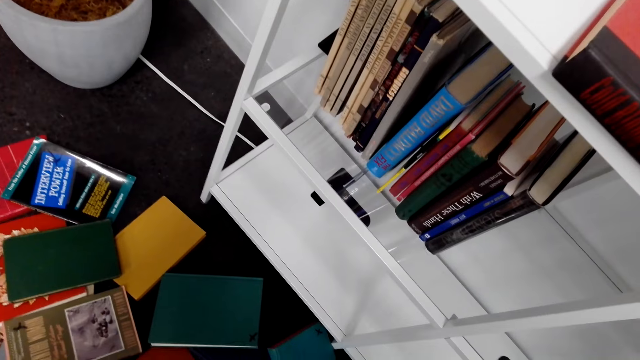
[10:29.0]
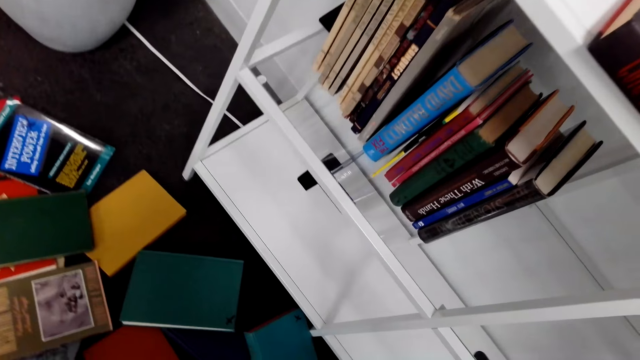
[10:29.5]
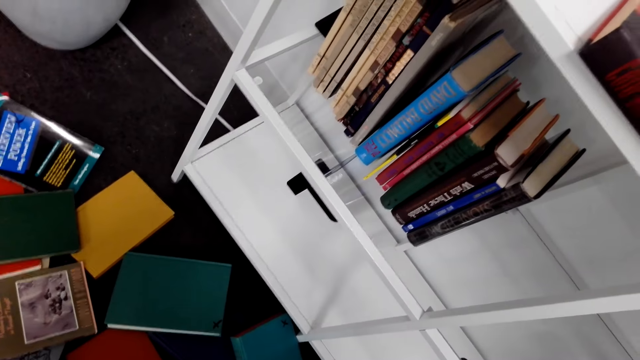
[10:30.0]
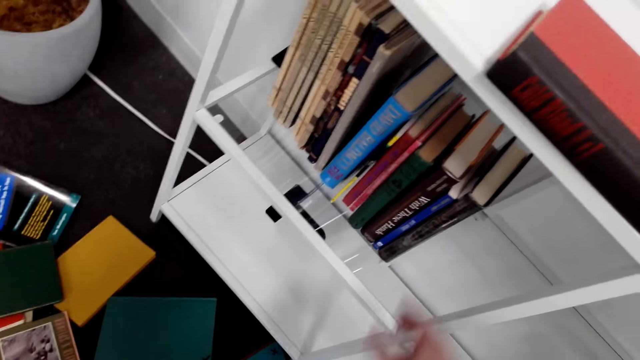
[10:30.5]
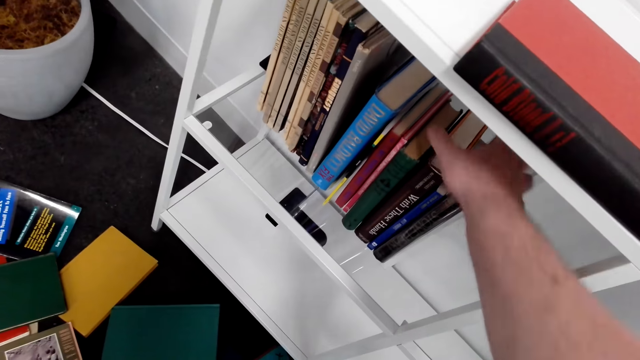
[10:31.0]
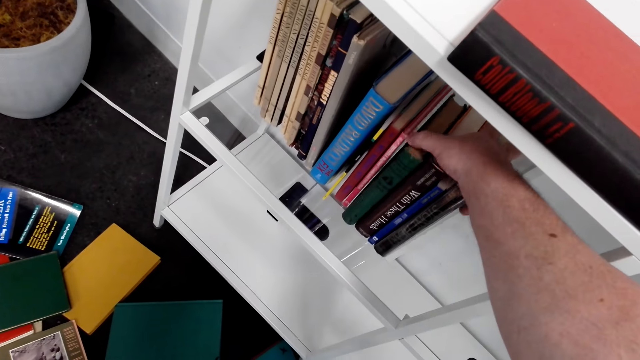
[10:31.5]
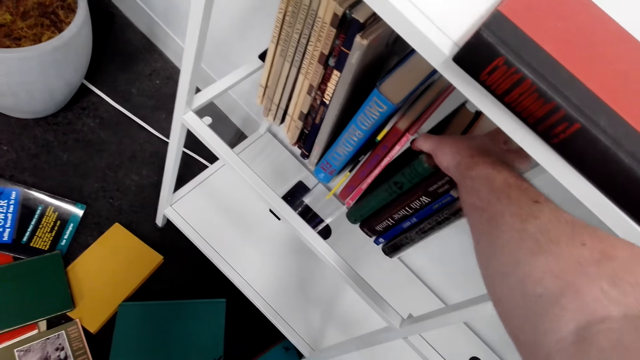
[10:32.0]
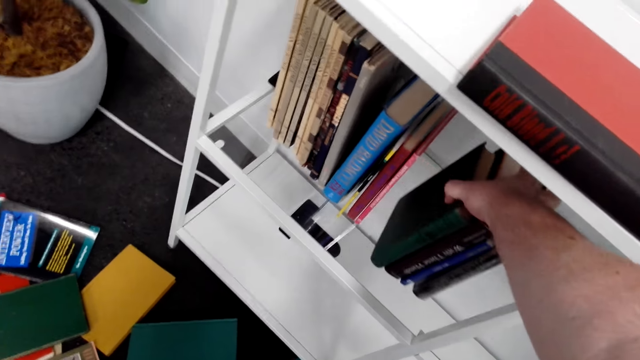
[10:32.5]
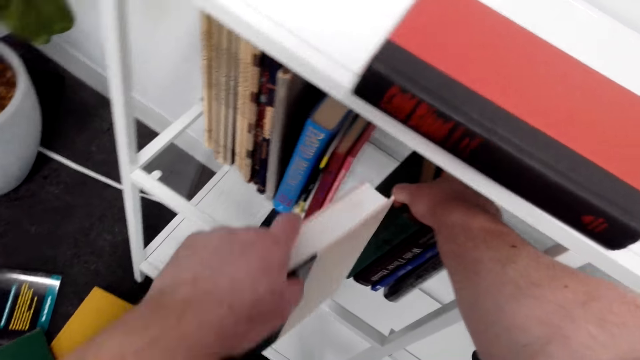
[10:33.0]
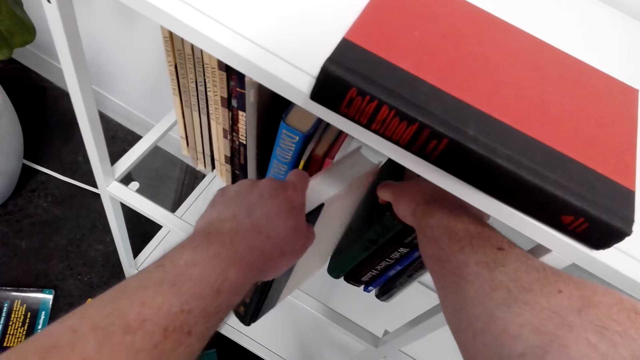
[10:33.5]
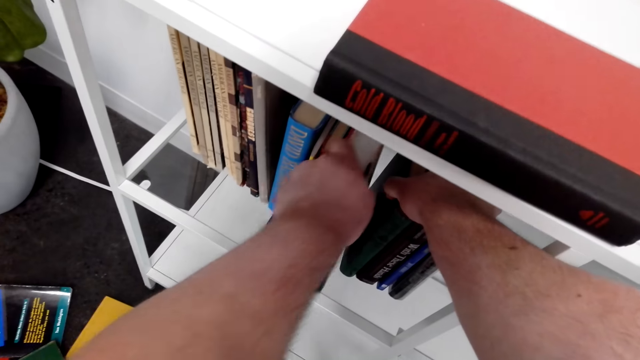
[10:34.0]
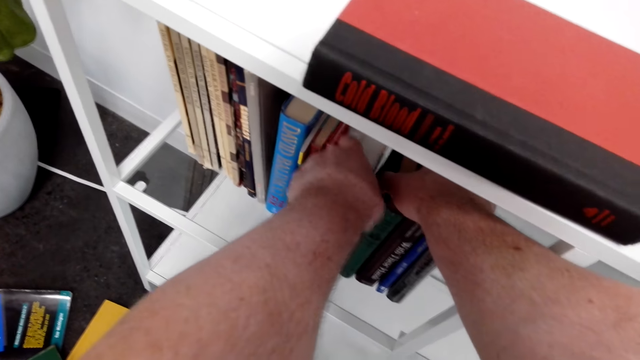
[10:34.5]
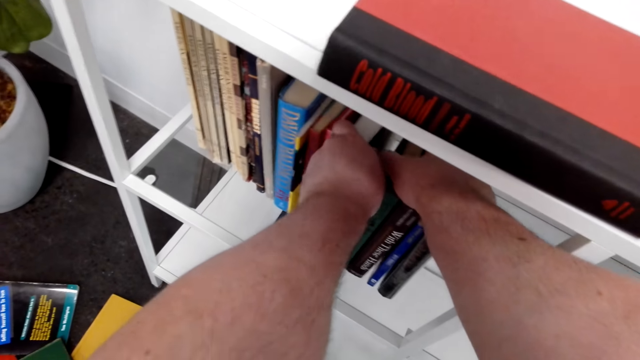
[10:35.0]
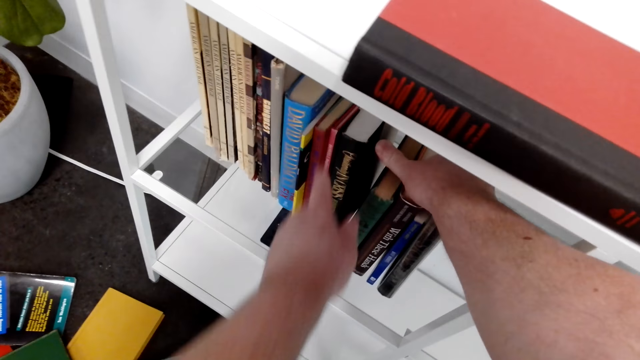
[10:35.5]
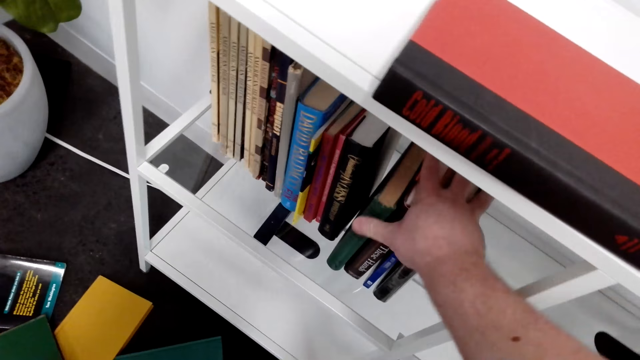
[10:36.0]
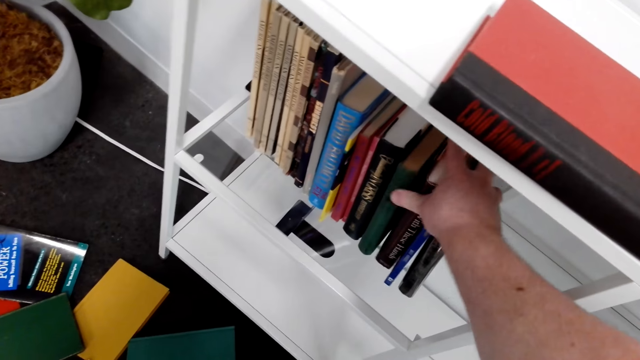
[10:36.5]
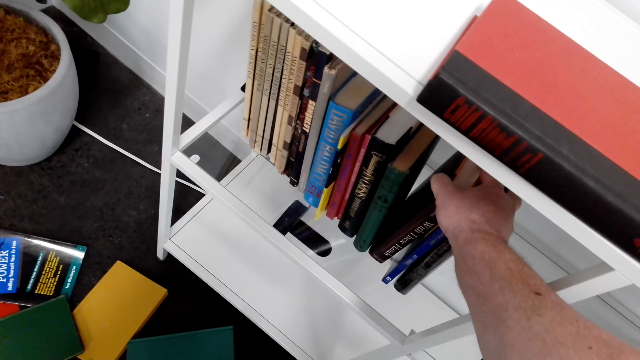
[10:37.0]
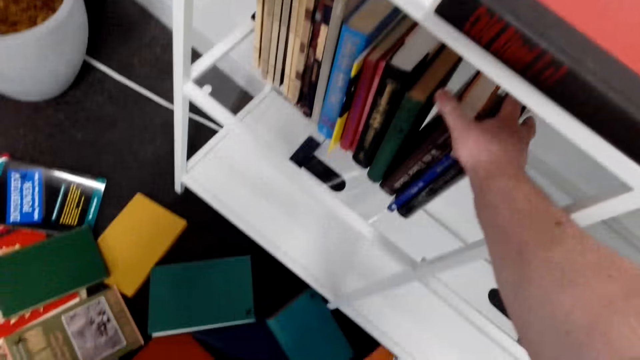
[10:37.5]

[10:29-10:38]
The camera wearer arranges the books on the shelf. They squeeze books from the shelf. They put a book on the shelf.

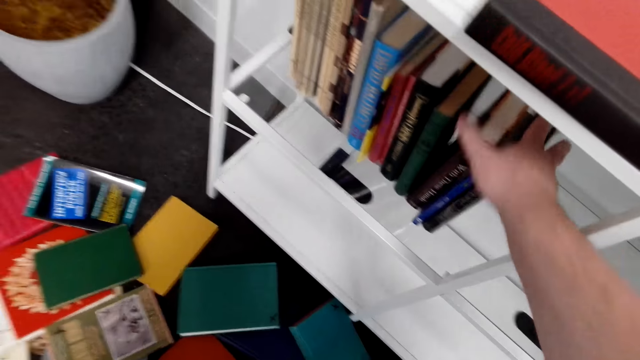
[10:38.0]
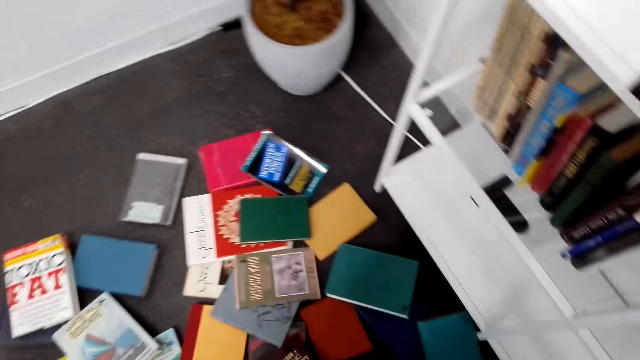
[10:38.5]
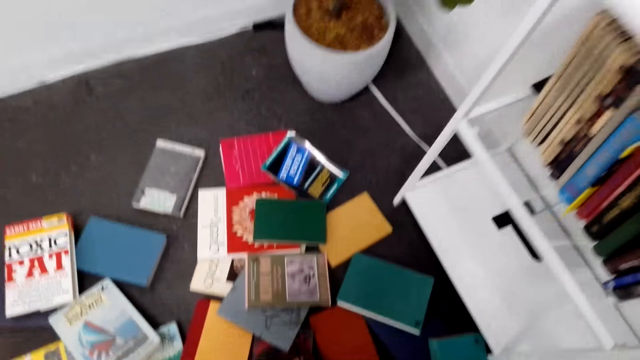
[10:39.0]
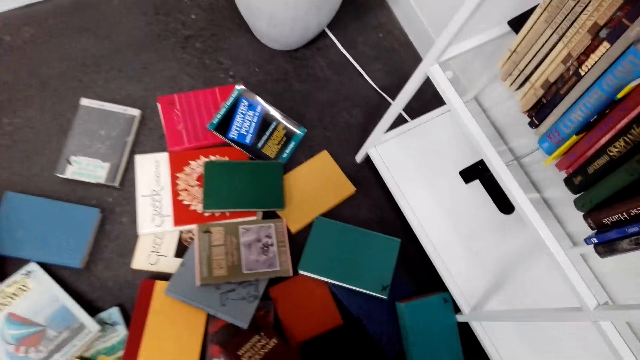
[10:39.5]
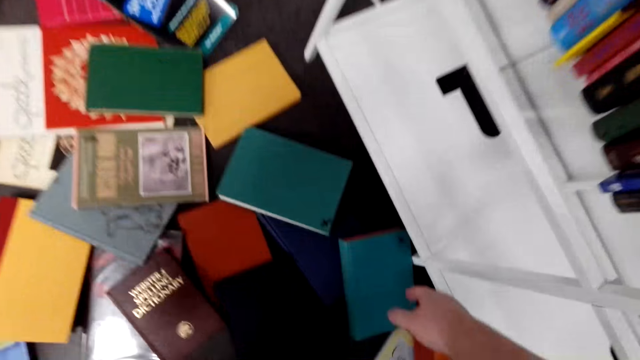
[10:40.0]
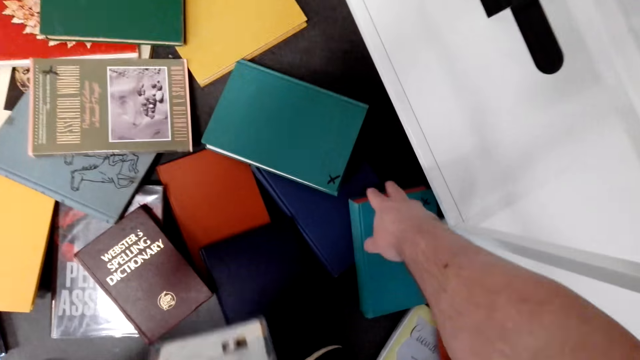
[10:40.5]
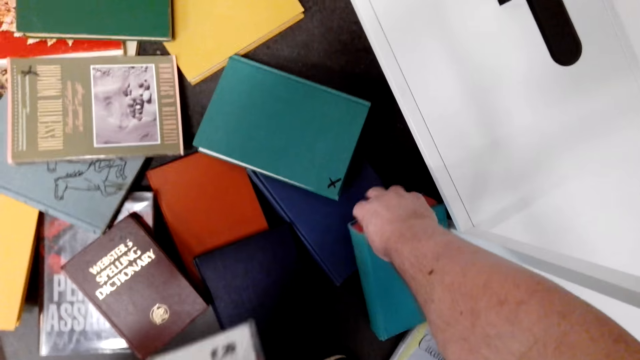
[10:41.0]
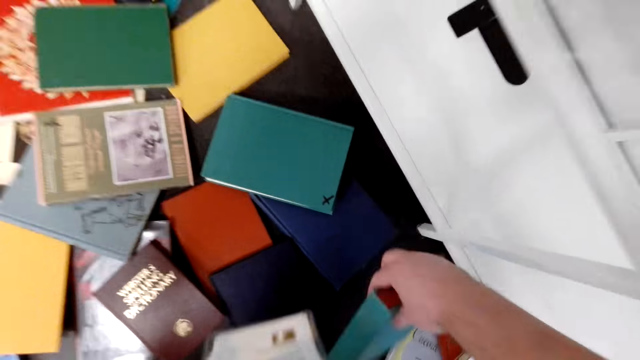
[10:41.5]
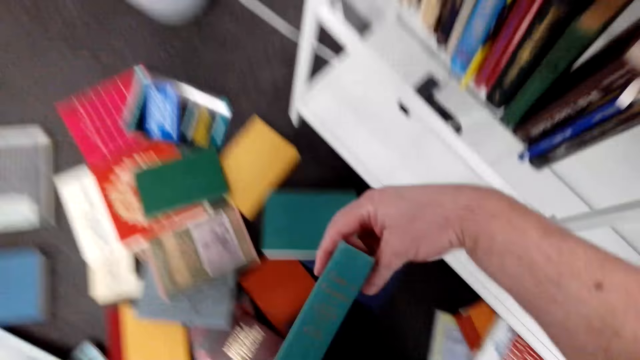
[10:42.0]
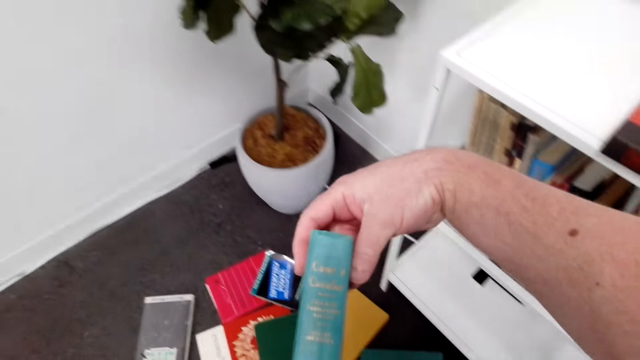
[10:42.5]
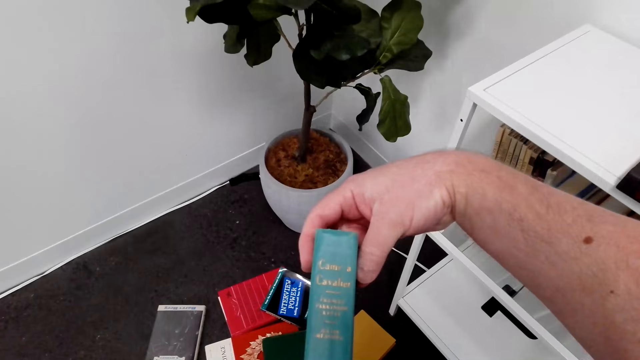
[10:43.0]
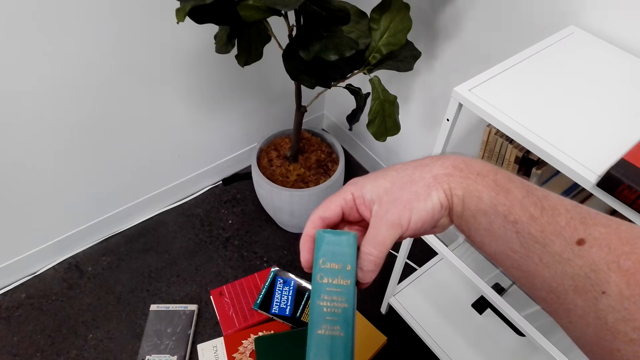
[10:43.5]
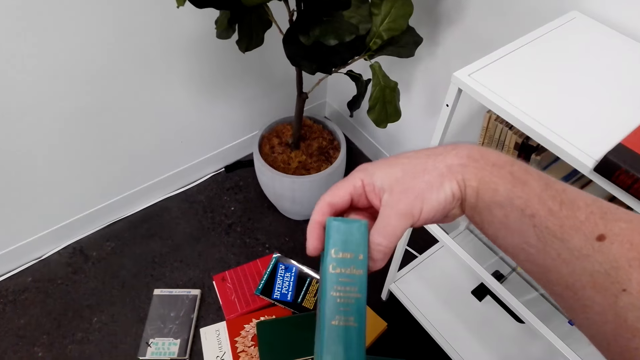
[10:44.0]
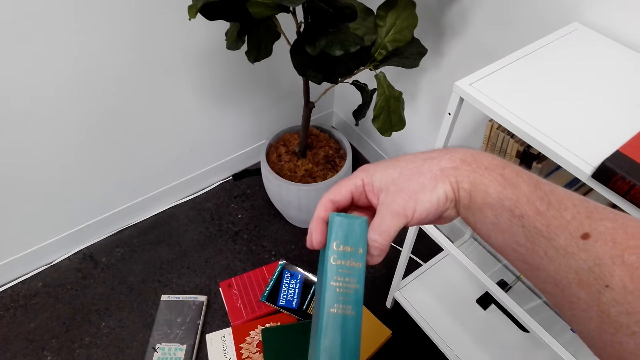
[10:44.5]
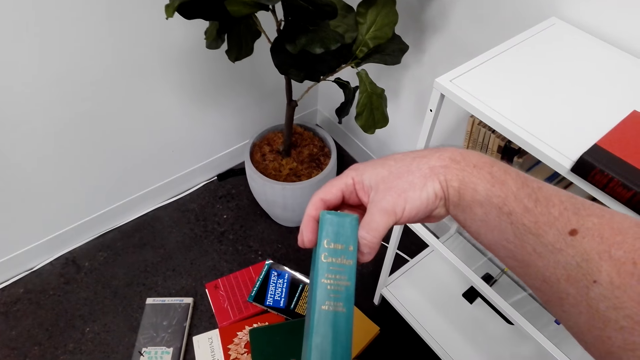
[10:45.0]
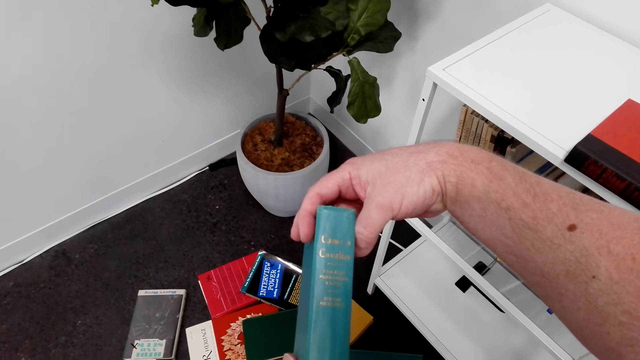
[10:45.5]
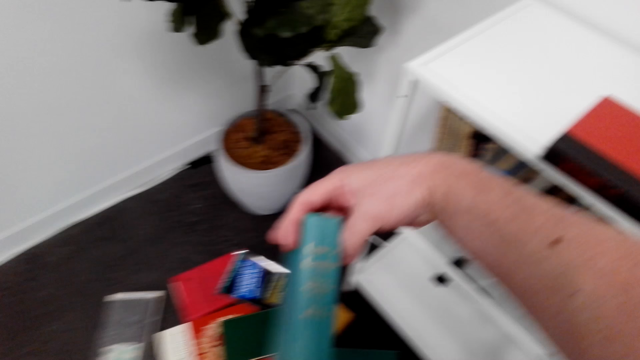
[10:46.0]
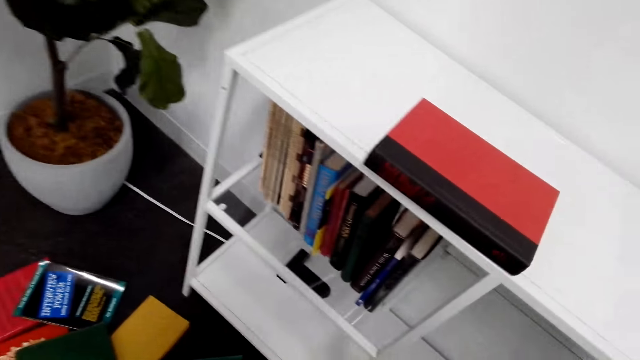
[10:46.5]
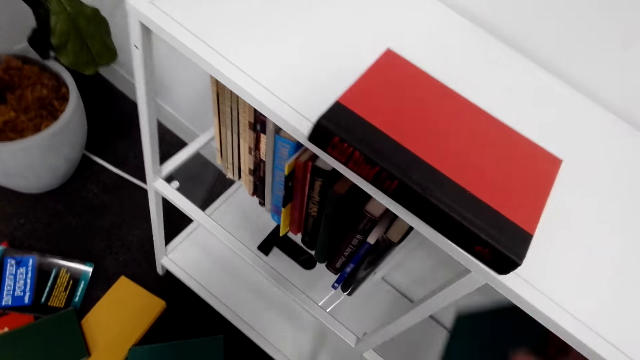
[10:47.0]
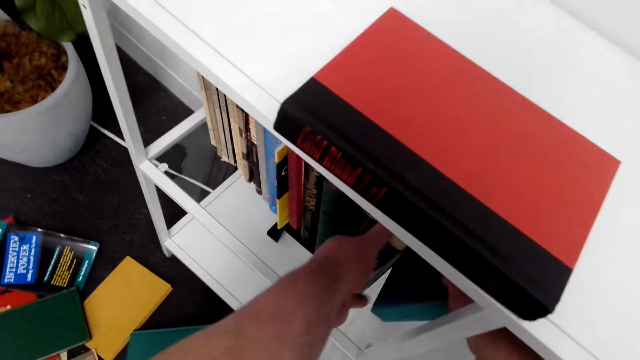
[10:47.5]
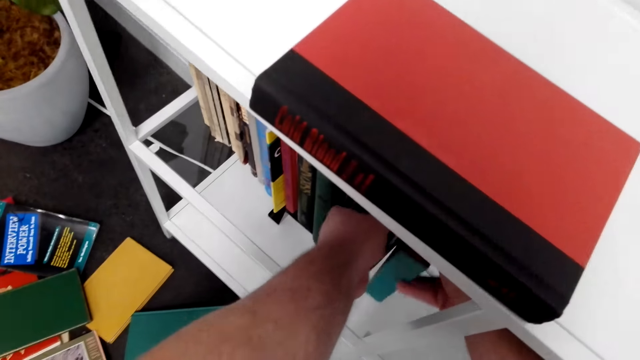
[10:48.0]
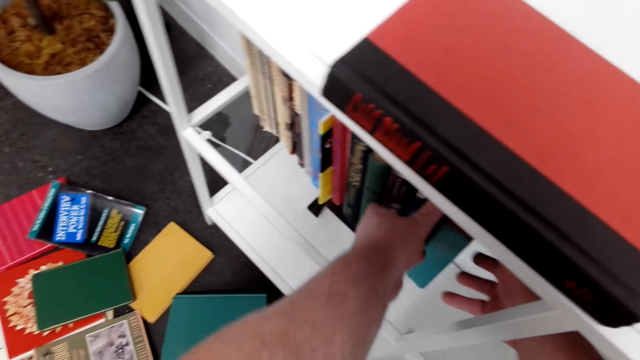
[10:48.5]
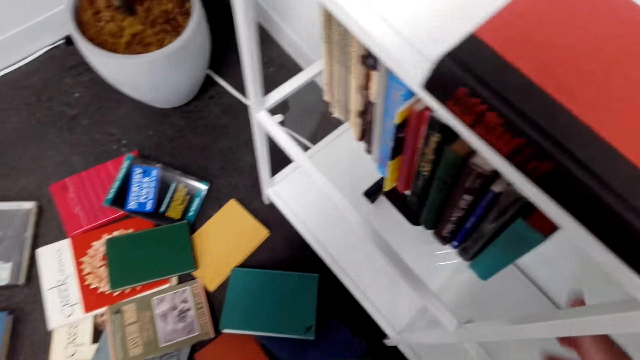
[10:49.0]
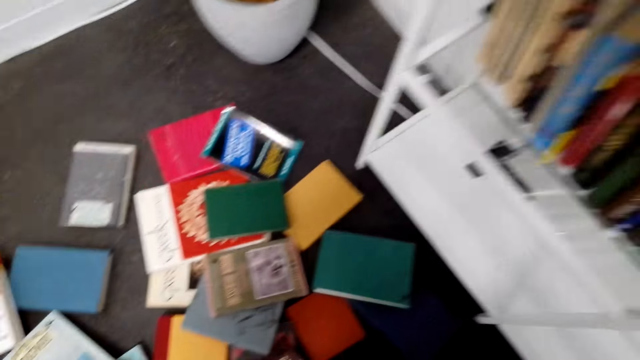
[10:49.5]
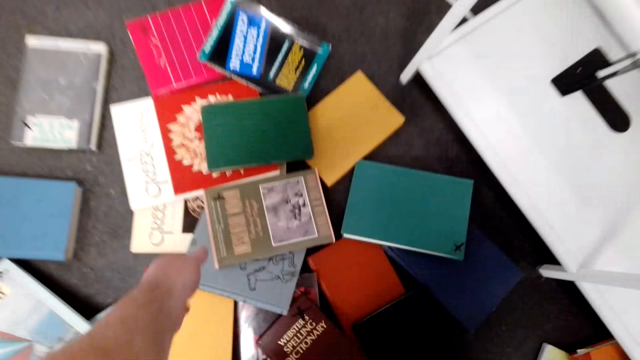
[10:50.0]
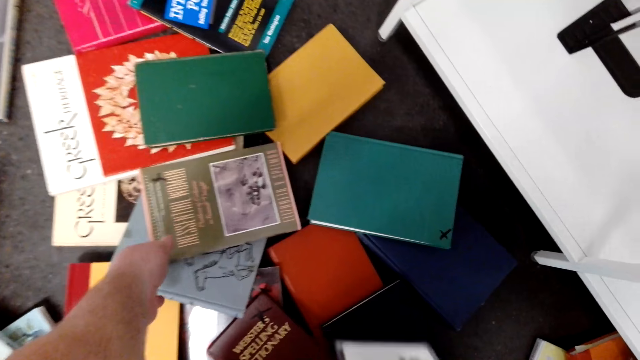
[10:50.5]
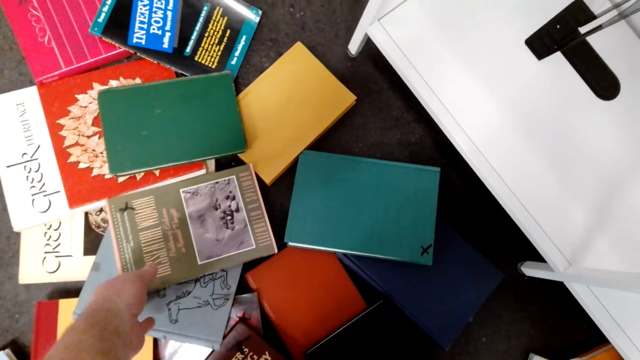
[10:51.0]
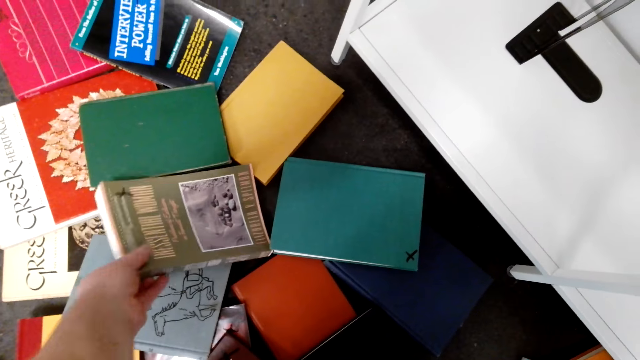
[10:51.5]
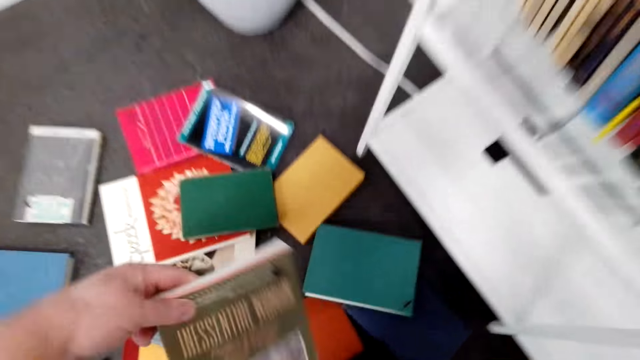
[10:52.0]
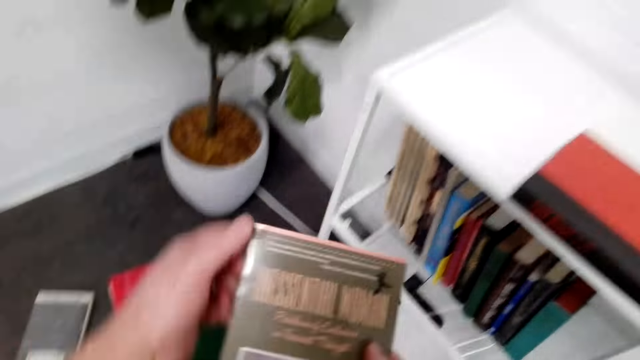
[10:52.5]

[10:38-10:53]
The camera wearer picks the book on the floor. They arrange the book on the shelf. They pick the book on the floor.
